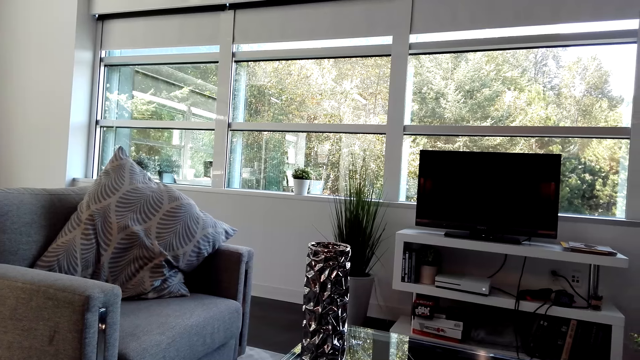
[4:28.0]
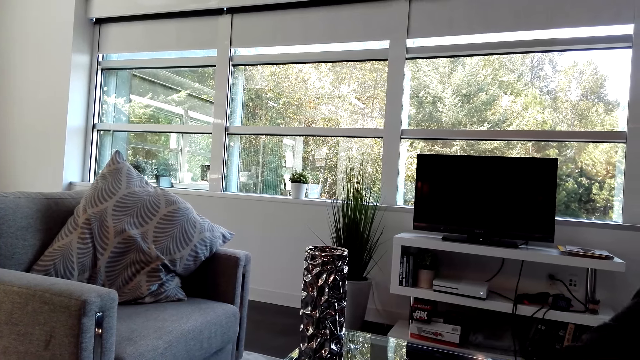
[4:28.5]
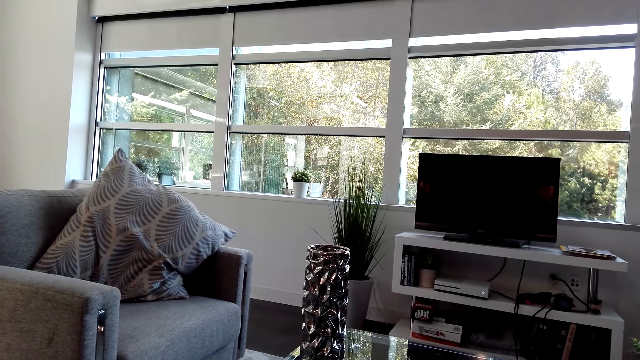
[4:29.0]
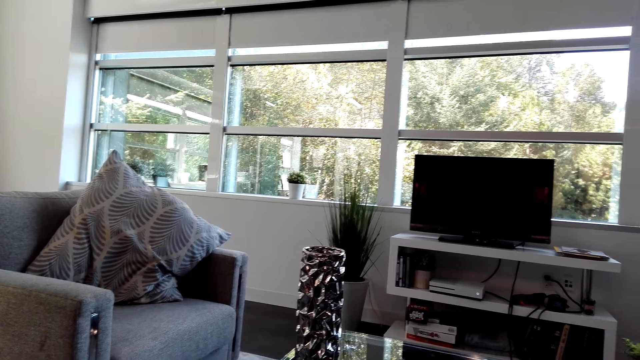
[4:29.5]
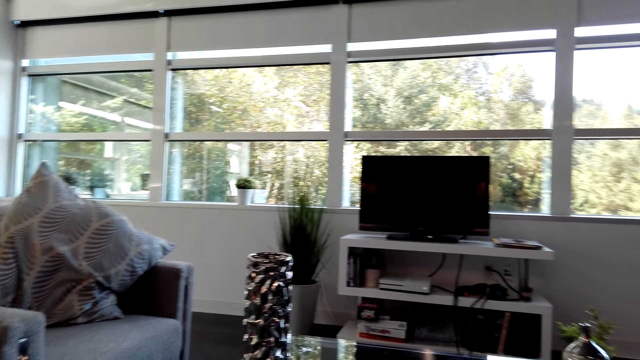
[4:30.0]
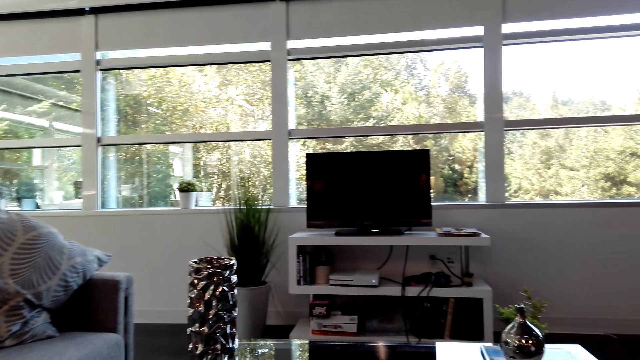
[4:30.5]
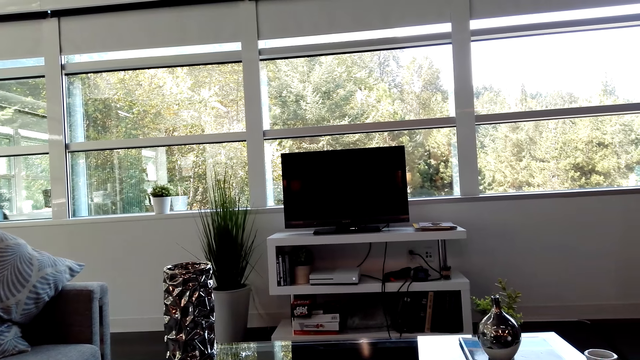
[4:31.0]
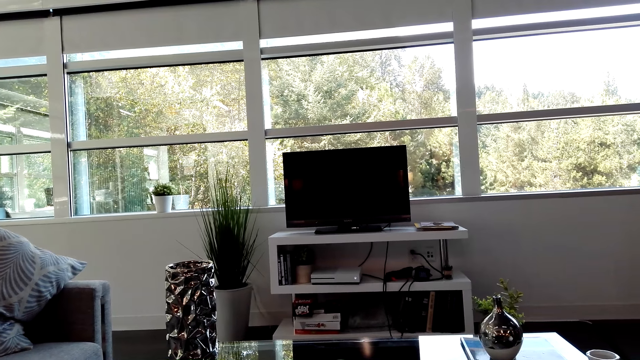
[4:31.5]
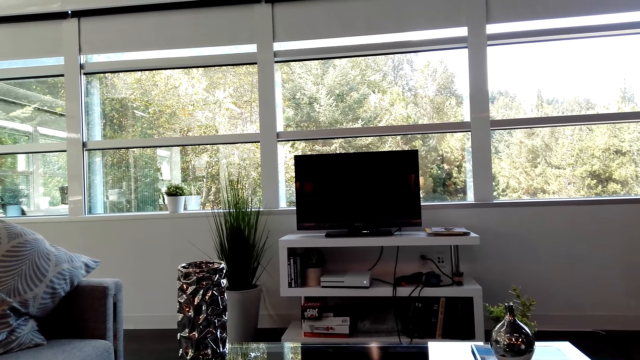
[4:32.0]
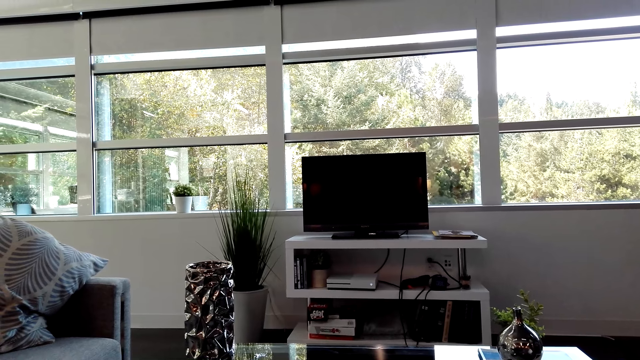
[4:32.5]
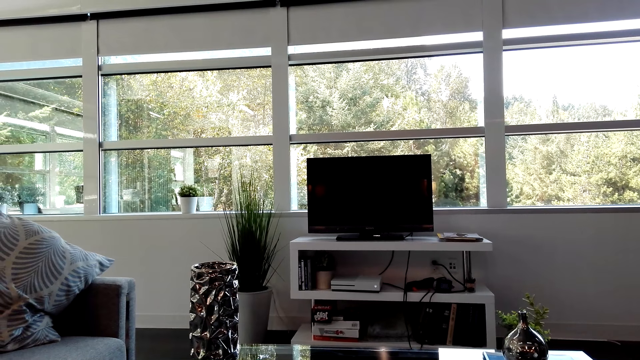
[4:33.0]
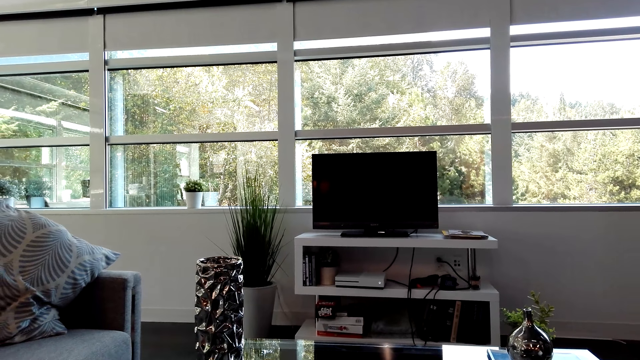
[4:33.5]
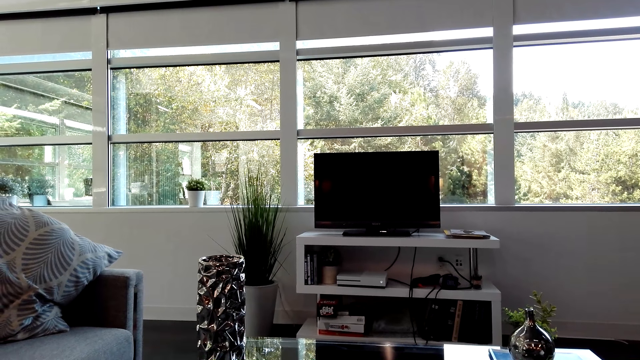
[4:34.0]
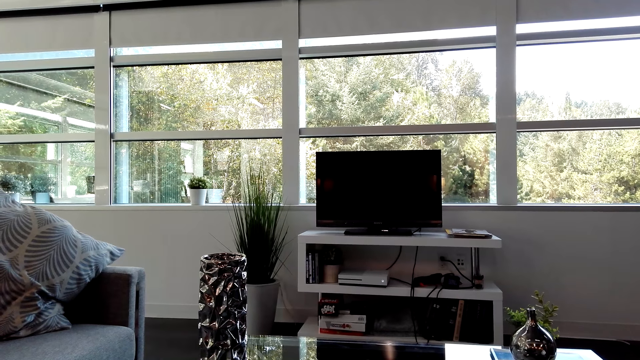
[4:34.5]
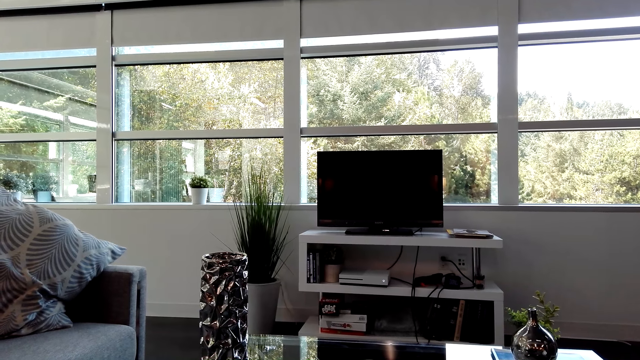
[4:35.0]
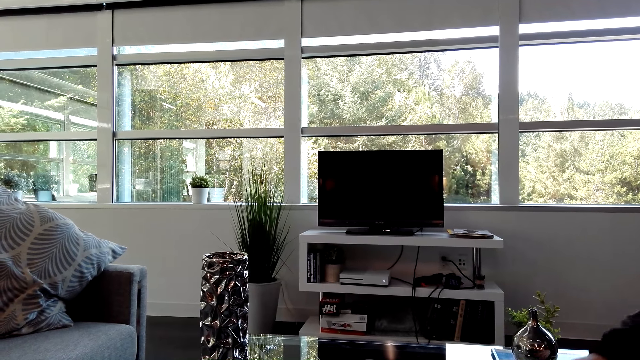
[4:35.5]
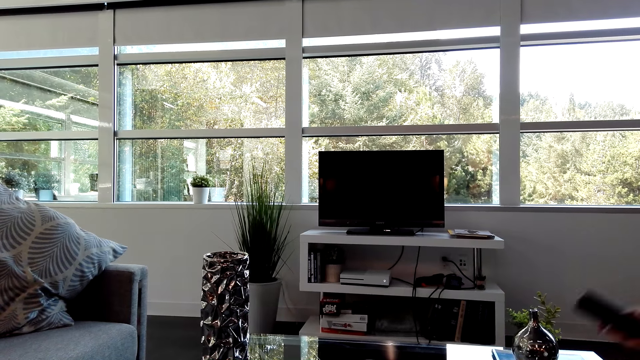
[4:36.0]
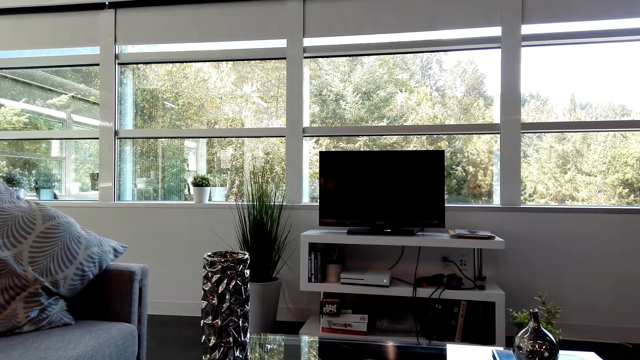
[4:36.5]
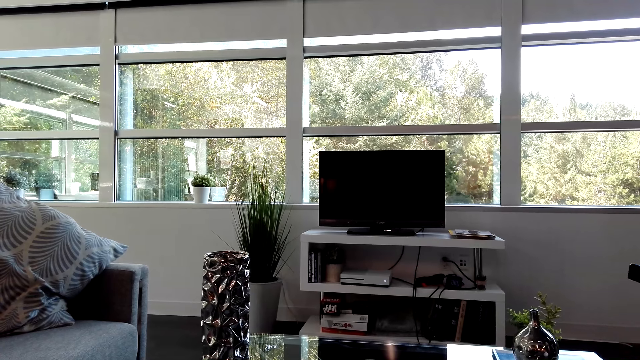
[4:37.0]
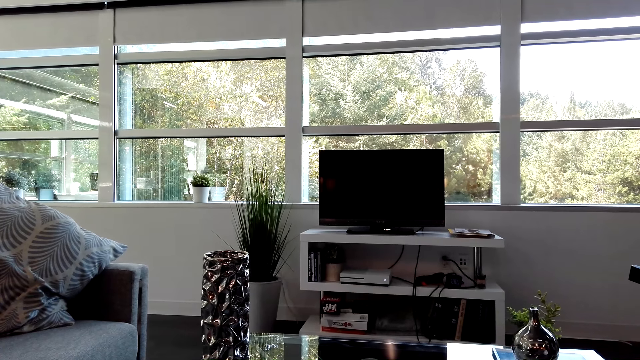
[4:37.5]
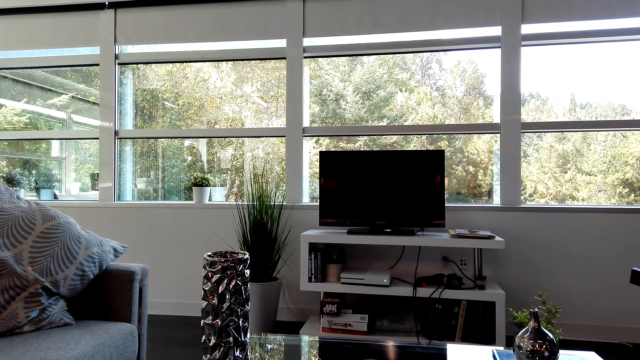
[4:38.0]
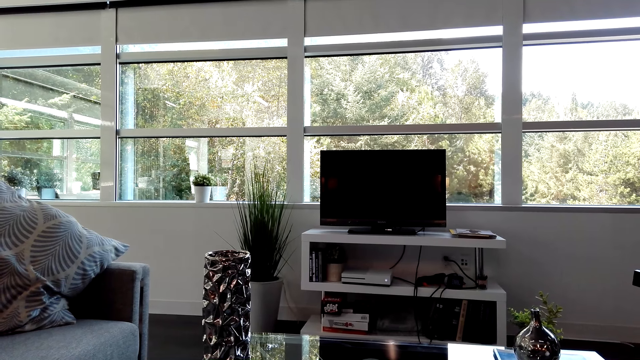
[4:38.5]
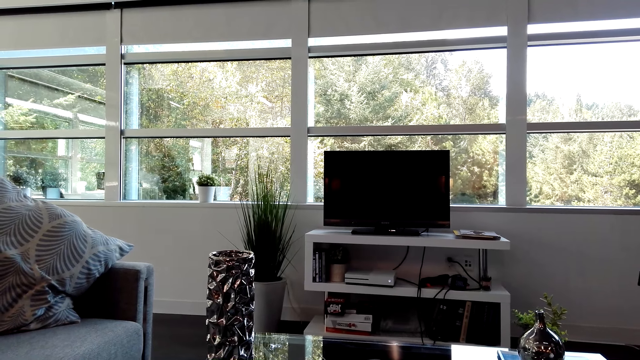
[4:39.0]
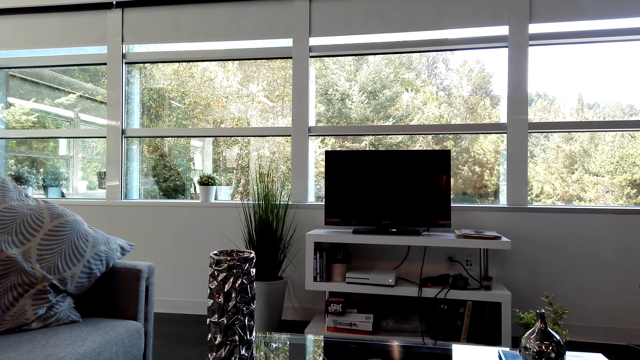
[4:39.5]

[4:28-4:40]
The camera wearer looks around. A man talks with the camera wearer. Another man picks up a remote on the table.

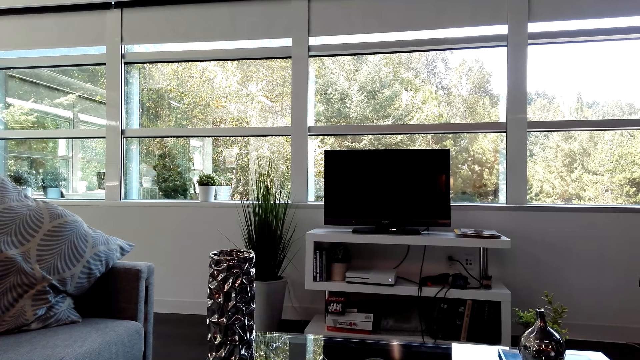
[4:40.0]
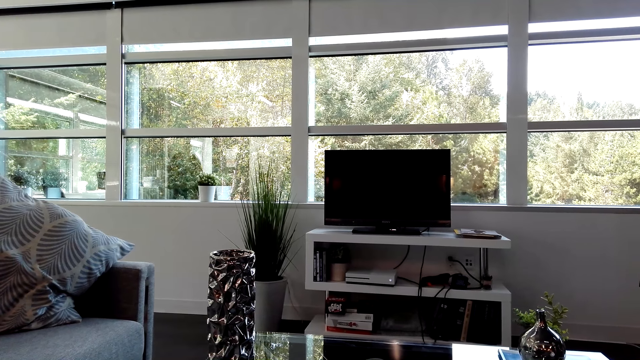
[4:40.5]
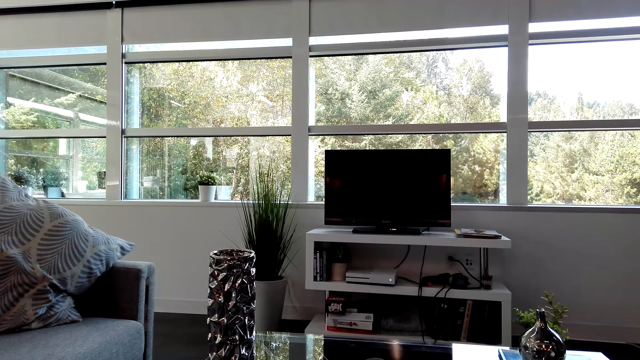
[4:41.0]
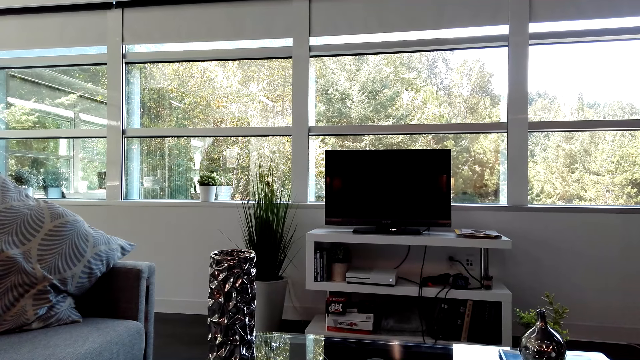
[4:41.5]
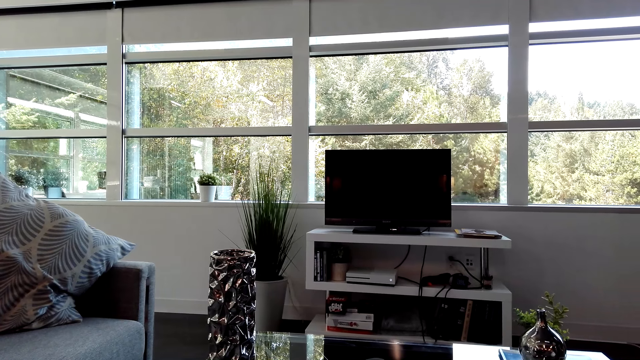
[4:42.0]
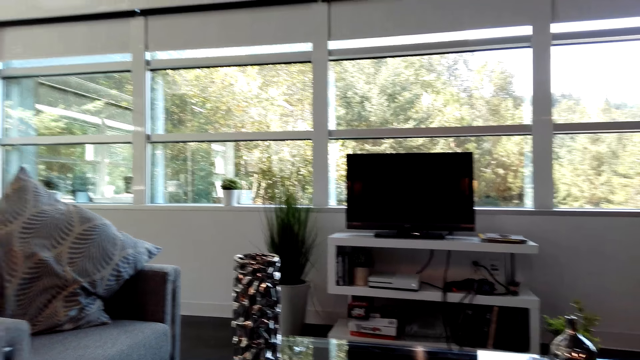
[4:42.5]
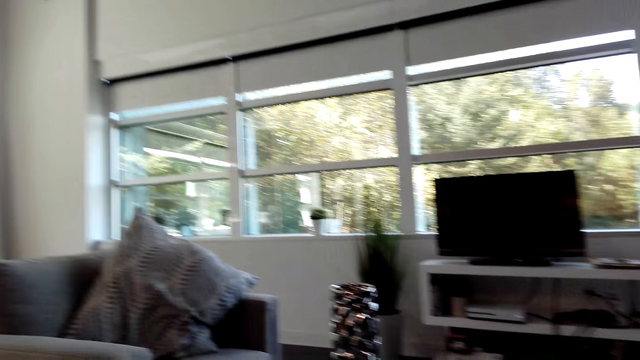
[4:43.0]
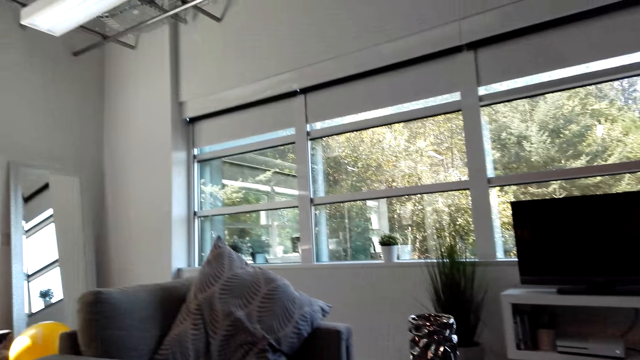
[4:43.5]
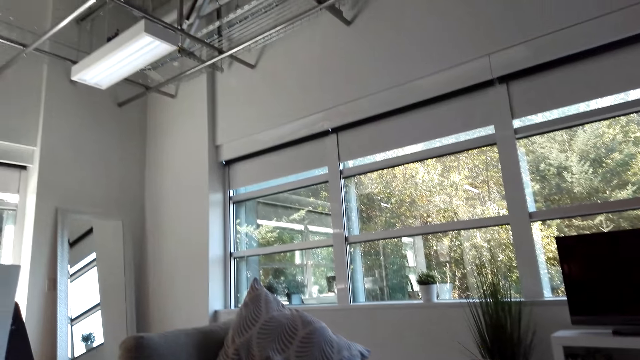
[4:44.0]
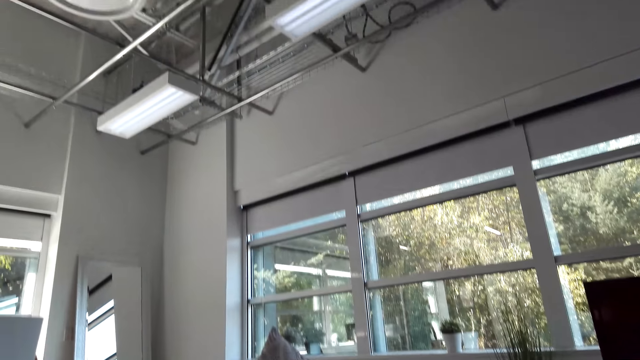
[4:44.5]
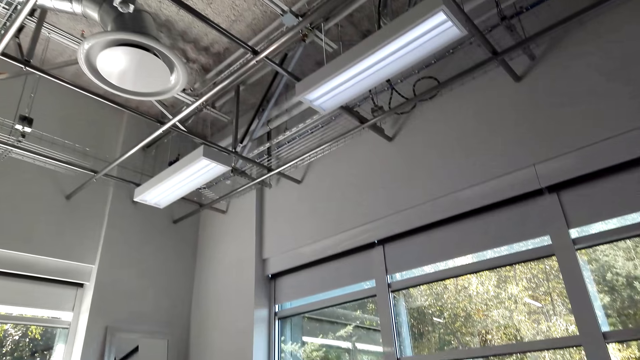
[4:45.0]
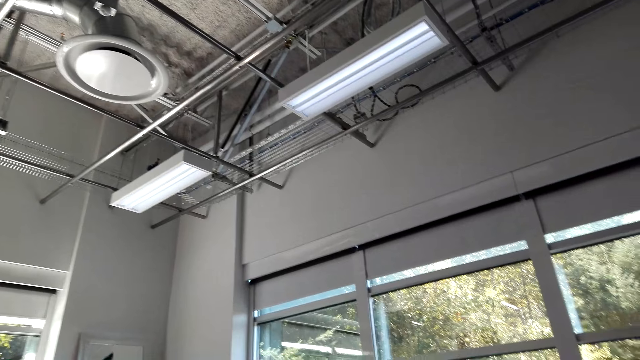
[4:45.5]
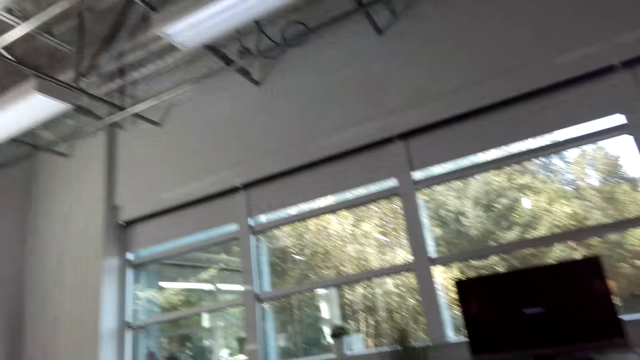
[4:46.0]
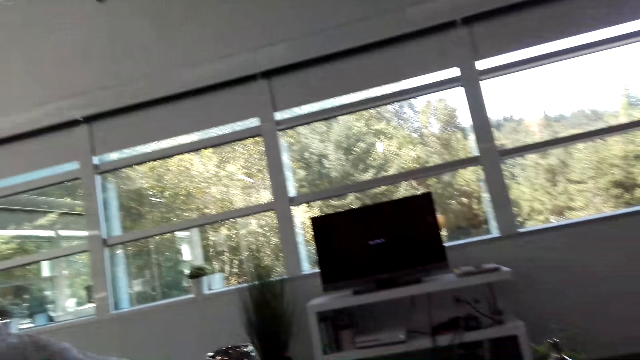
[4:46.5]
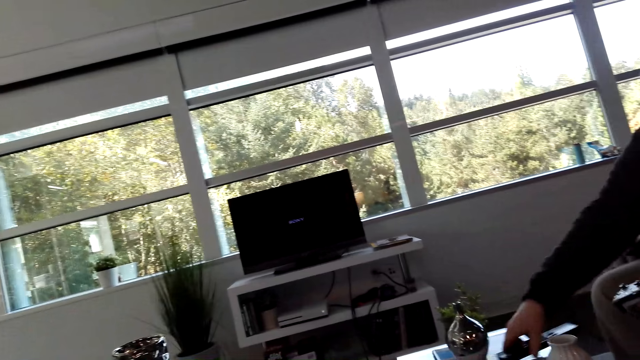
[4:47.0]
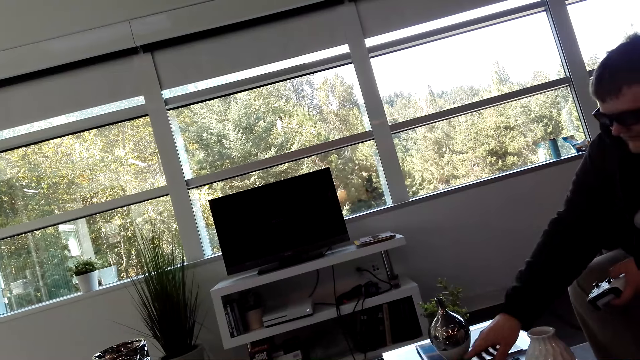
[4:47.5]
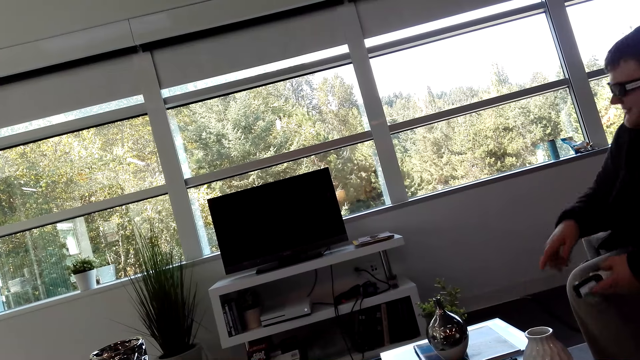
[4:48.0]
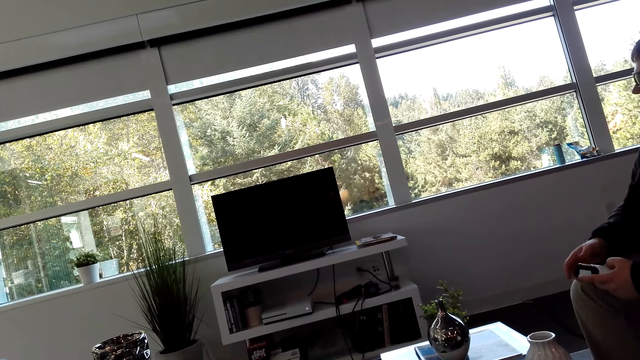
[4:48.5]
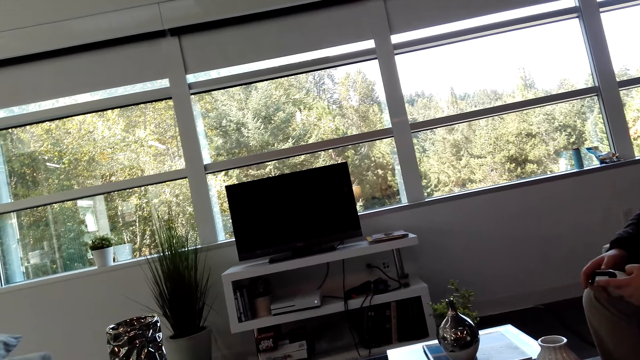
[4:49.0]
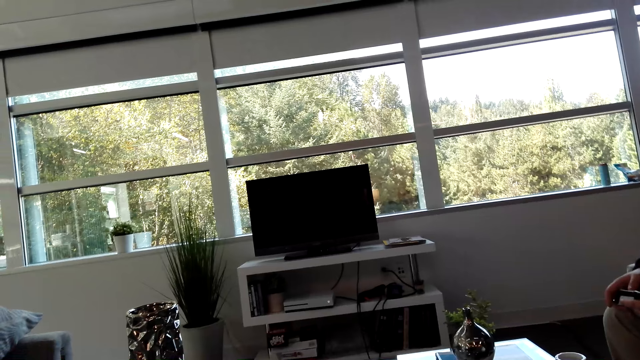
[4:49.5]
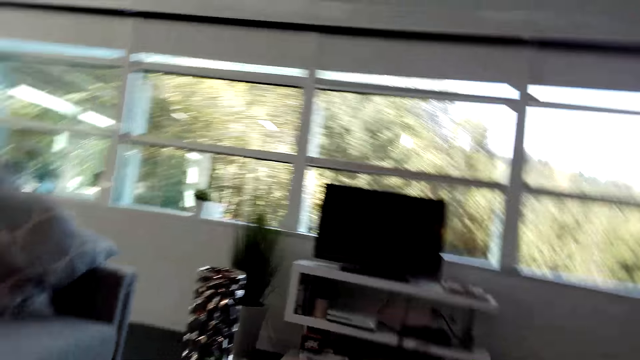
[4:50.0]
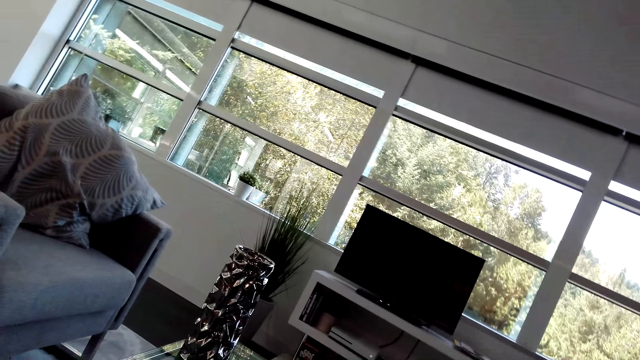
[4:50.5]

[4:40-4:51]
The camera wearer looks around the house. A man dialogues with the camera wearer and places the remote control on the table. The camera wearer looks at the man. The man dialogues with the camera wearer and holds a PlayStation pad.
